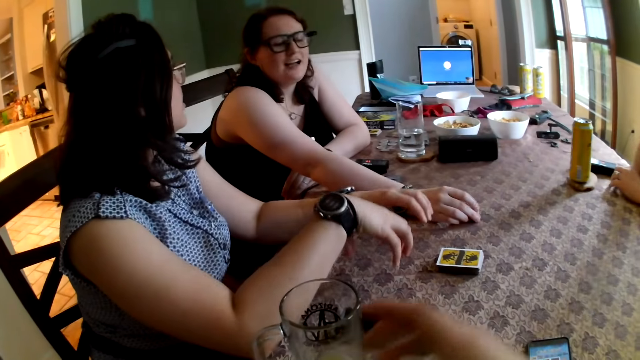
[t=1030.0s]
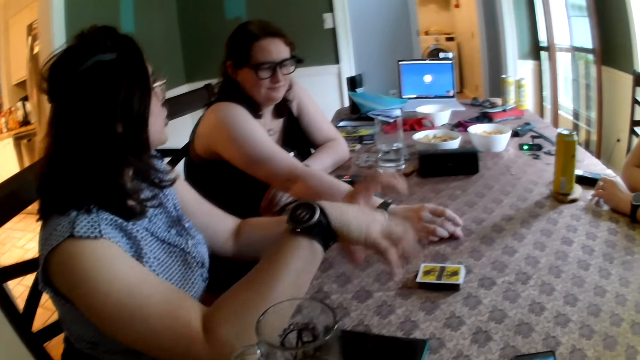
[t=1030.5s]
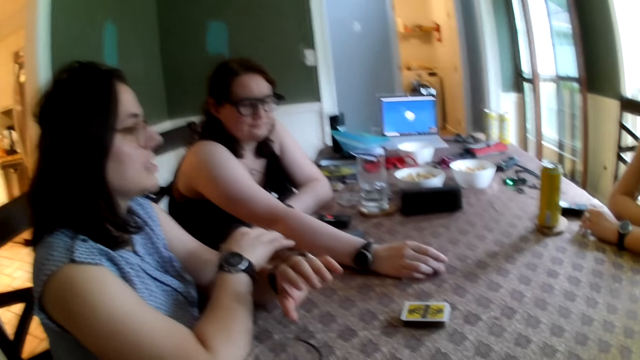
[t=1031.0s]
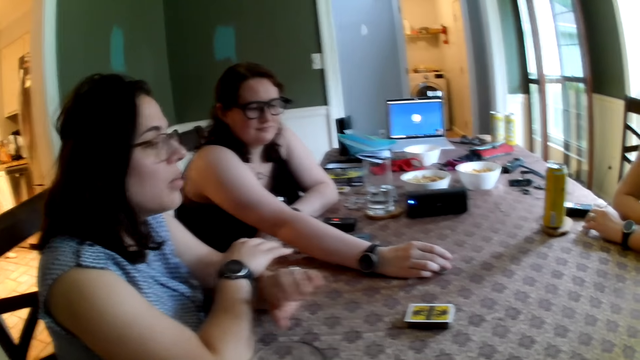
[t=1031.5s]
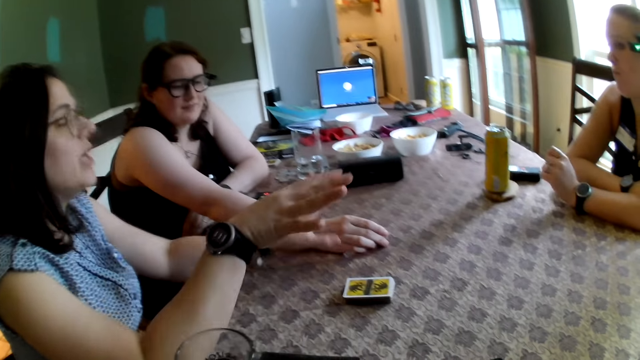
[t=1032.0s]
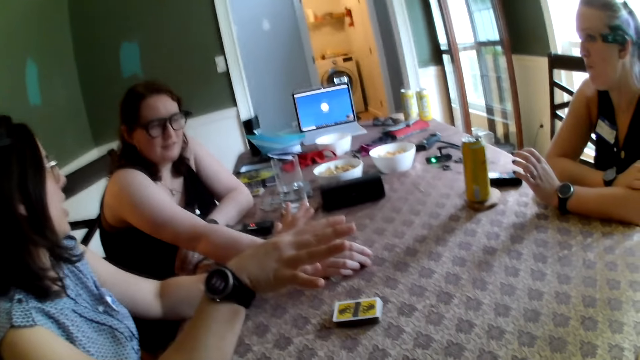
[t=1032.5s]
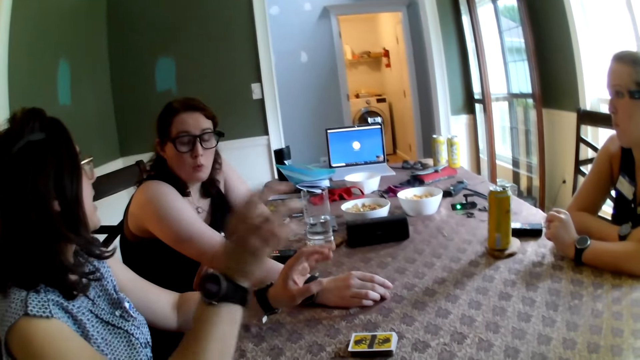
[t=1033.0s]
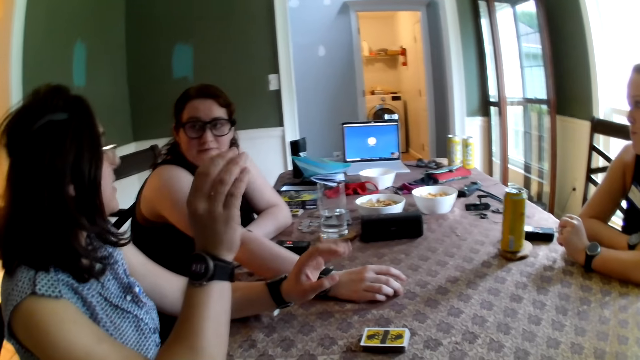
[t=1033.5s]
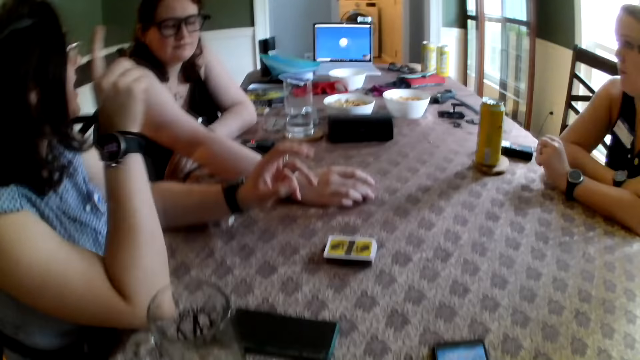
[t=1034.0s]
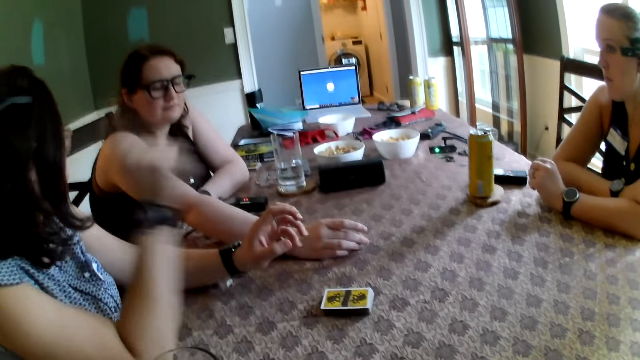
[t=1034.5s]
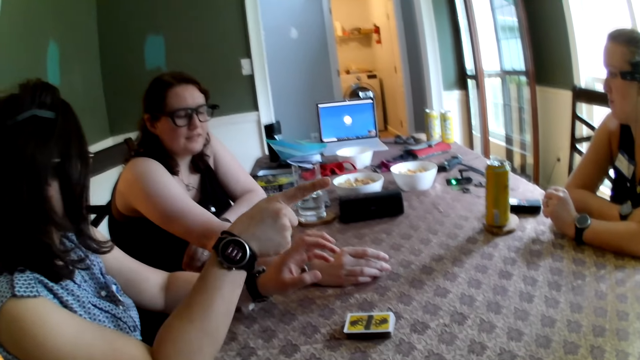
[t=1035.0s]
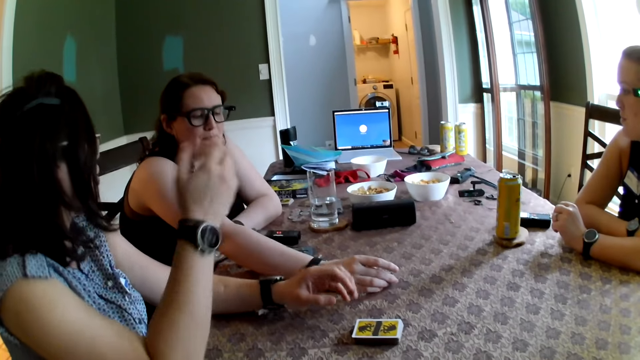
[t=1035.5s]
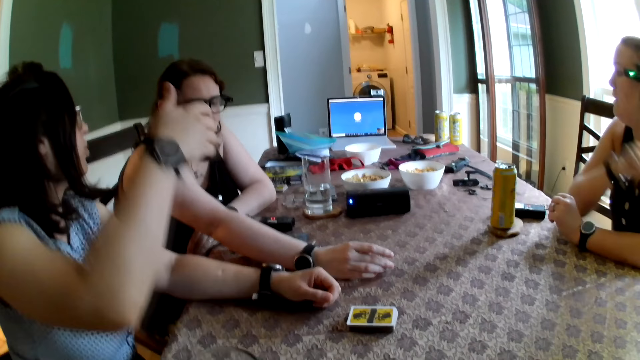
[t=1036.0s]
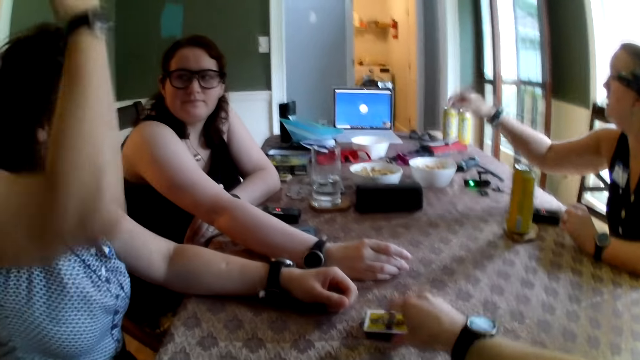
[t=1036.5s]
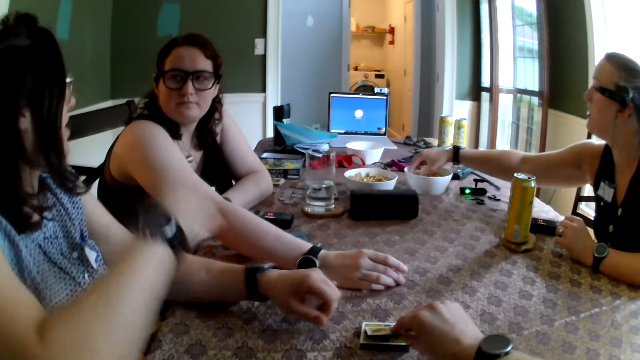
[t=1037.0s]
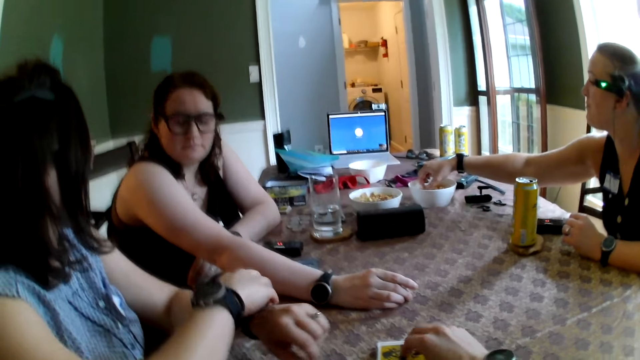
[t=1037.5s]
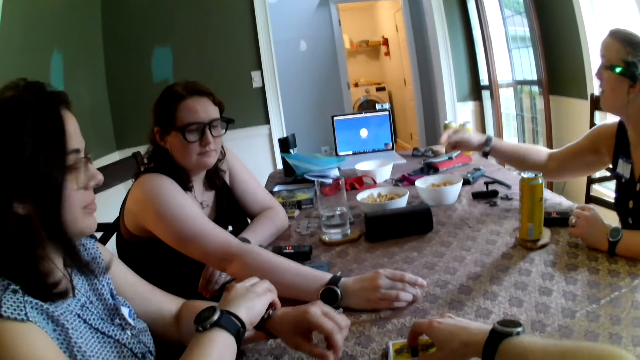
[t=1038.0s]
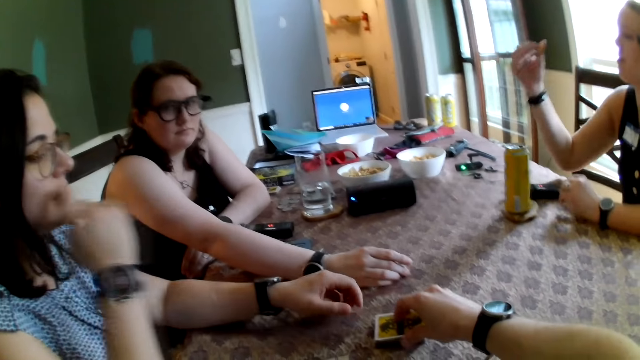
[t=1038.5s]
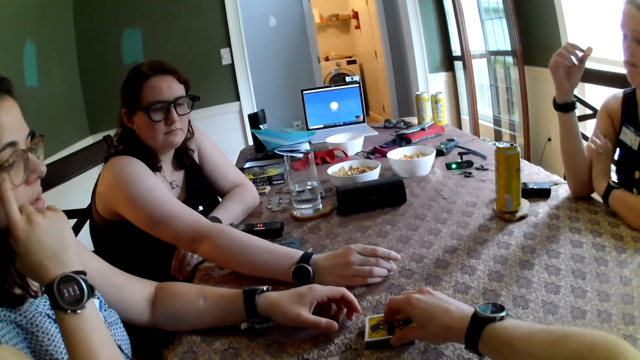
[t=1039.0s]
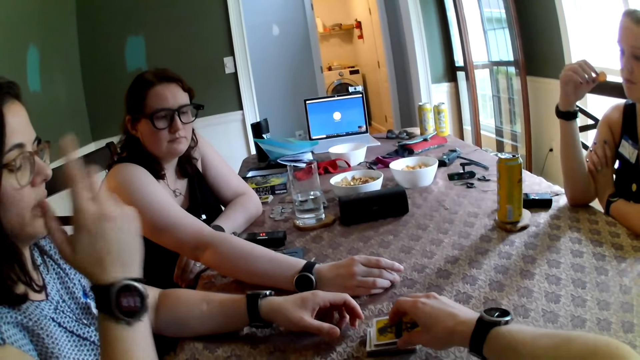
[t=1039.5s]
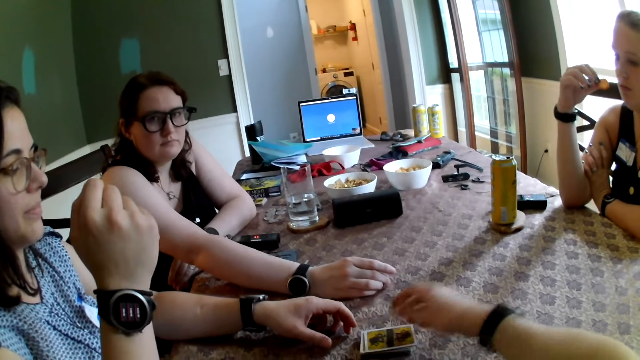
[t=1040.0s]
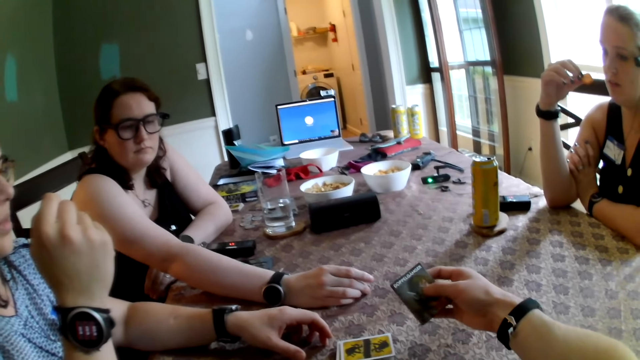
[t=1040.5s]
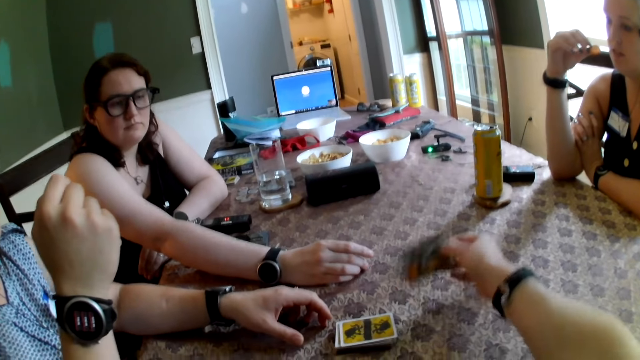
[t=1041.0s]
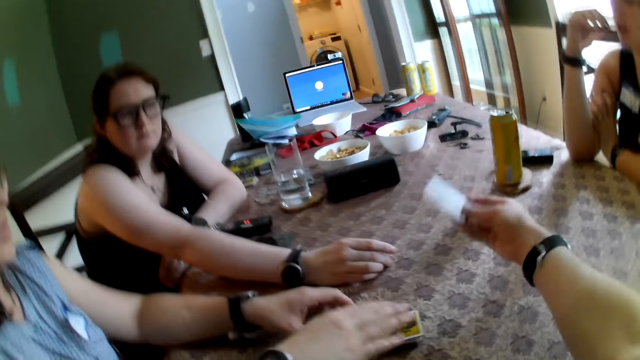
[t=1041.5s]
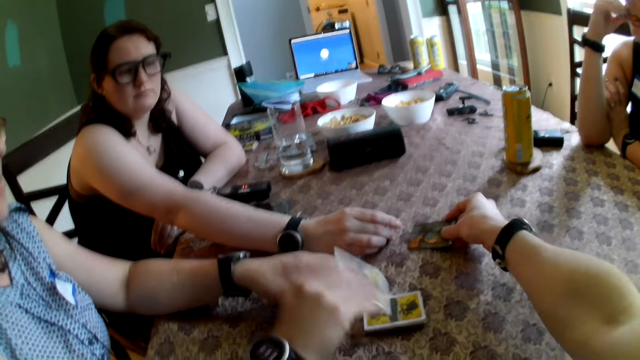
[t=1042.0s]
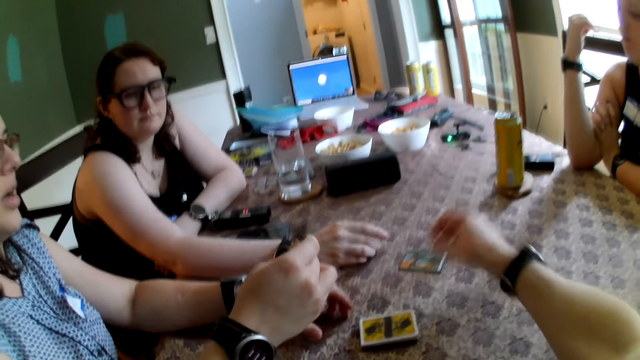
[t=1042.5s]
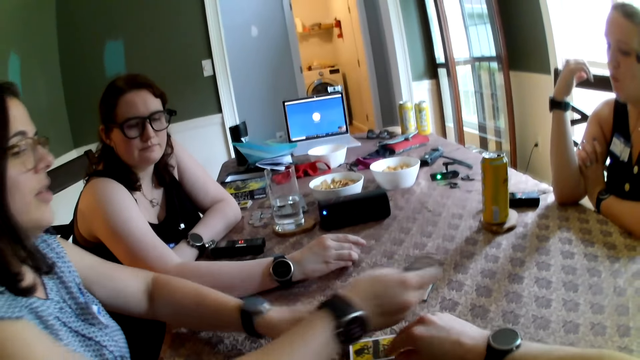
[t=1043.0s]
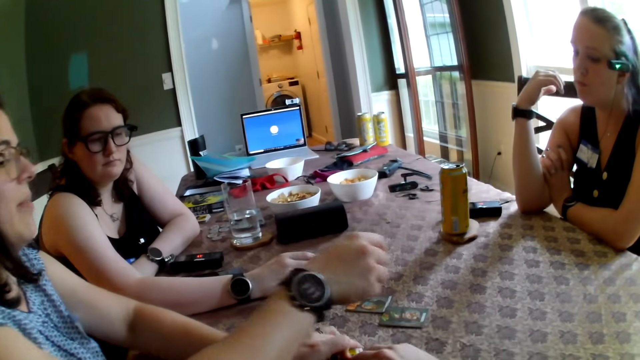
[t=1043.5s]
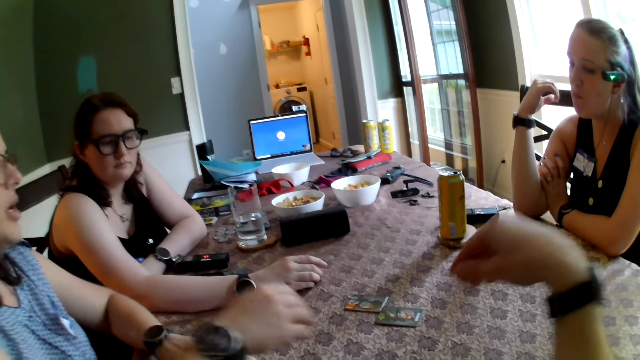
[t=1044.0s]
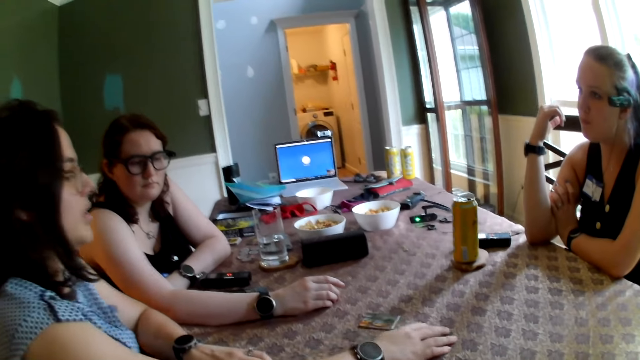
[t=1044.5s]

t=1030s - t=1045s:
The camera wearer drops the glass cup of water on the table with his right hand. A woman talks to a girl. The camera wearer touches the cards on the table with his right hand. Another woman picks up the snack in the bowl on the table with her right hand. The camera wearer talks. He picks the card from the cards on the table with his right hand. The first woman picks a card from the cards on the table with her right hand. The camera wearer drops the card in his right hand on the table with his right hand. The first woman picks from the cards on the table with her right hand and drops the card in her right hand on the table.

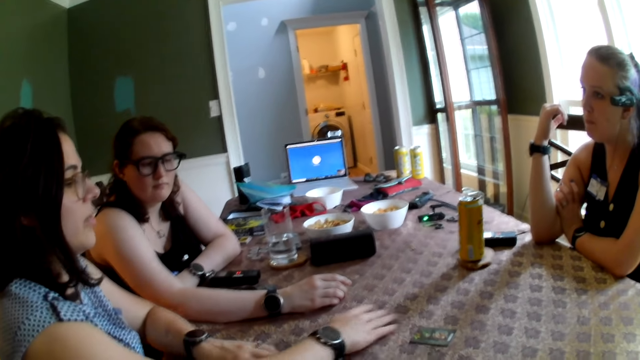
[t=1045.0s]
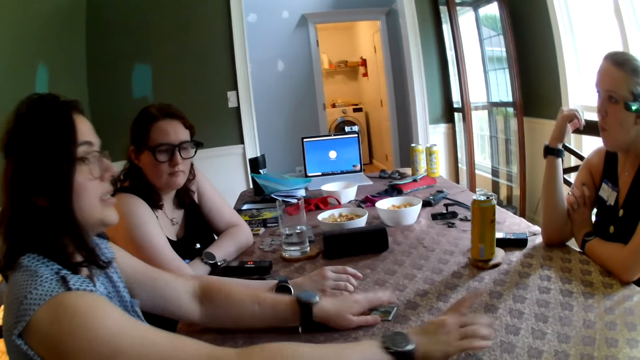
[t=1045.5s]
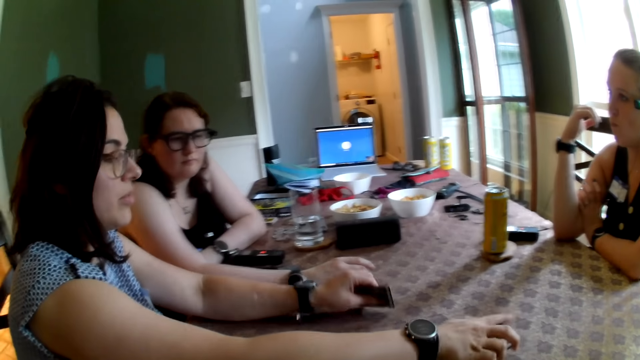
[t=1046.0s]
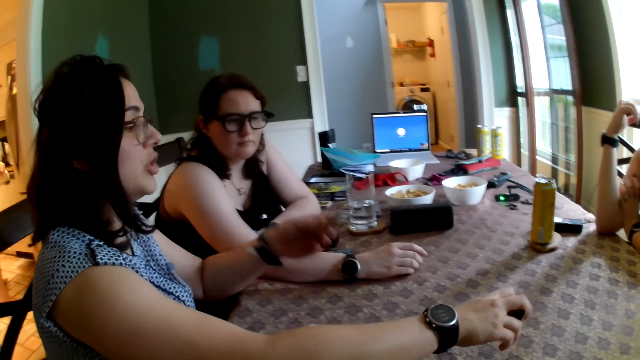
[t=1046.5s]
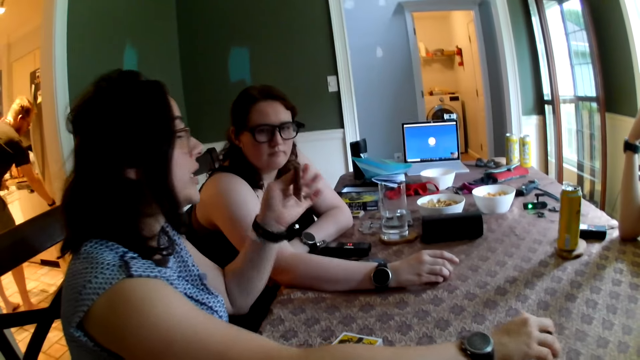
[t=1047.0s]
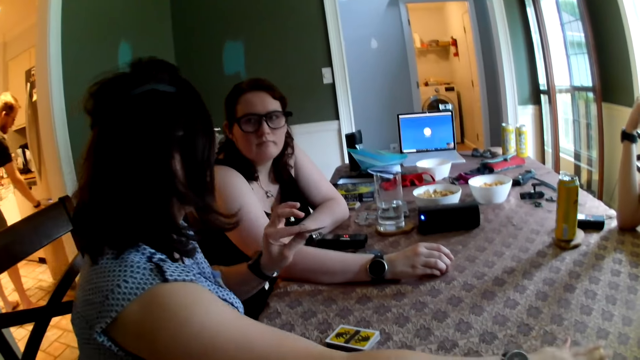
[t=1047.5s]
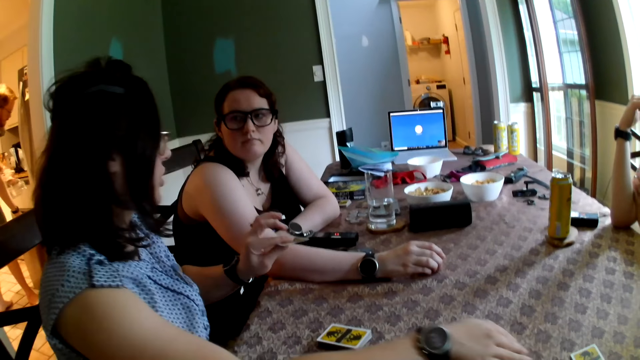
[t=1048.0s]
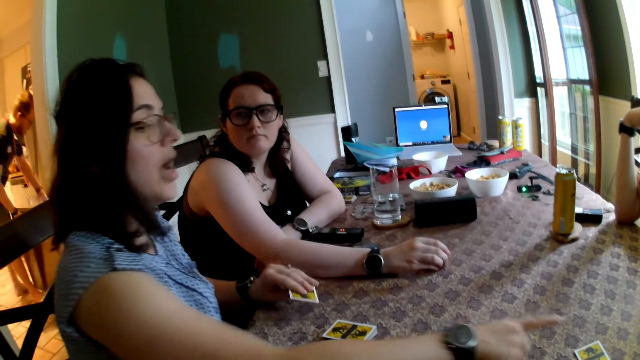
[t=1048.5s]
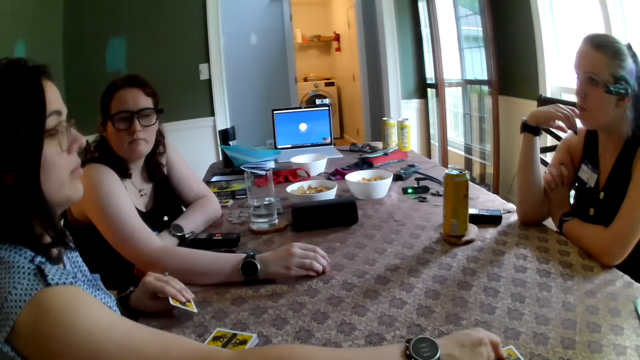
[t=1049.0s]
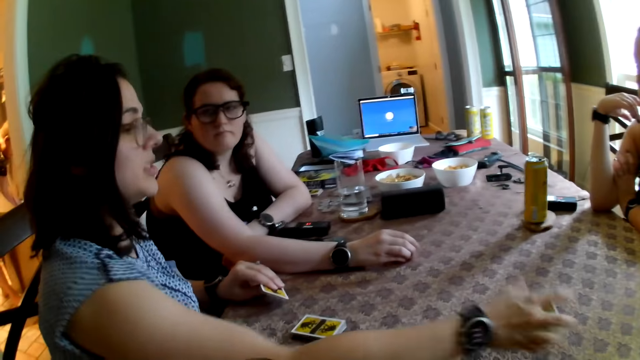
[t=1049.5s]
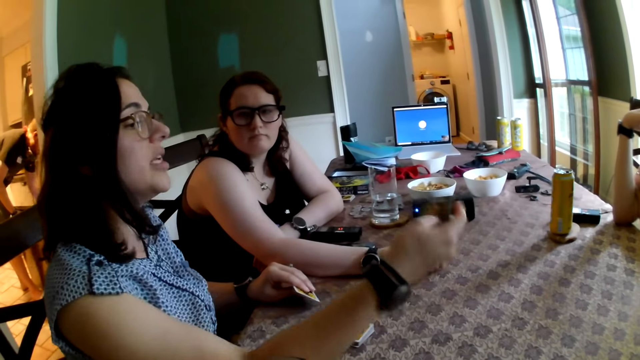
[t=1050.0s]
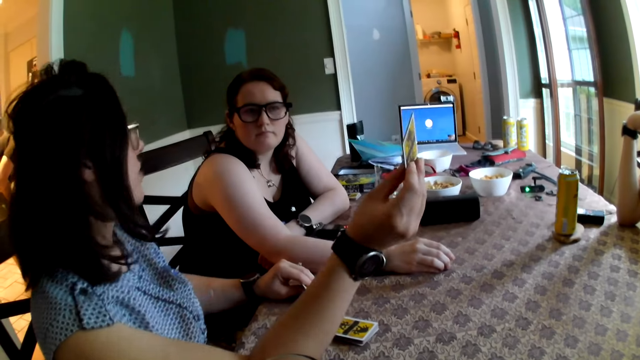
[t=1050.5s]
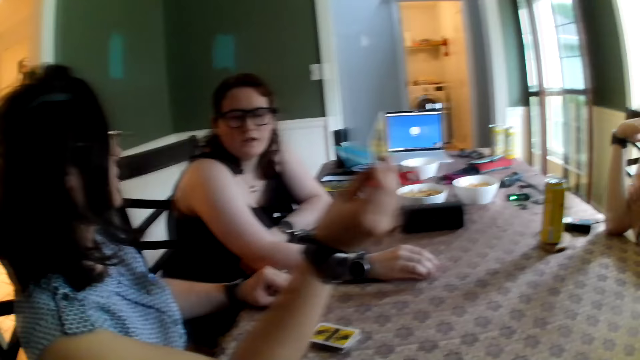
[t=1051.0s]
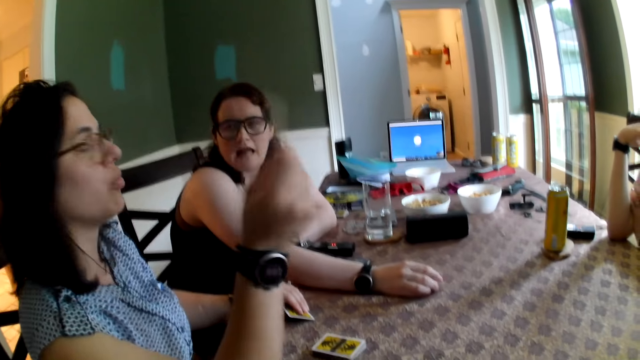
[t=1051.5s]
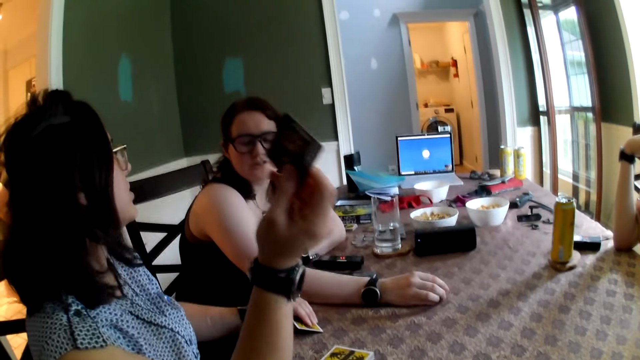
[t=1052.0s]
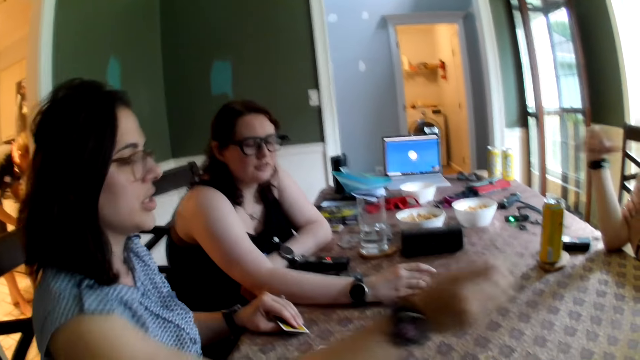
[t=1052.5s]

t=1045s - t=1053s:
A woman touches the cards on the table with her hands and picks up the cards on the table with both hands. A man opens a fridge in the kitchen with his right hand. The woman talks to a girl. The woman drops the card in her right hand on the table and picks up the cards on the table with her right hand.
